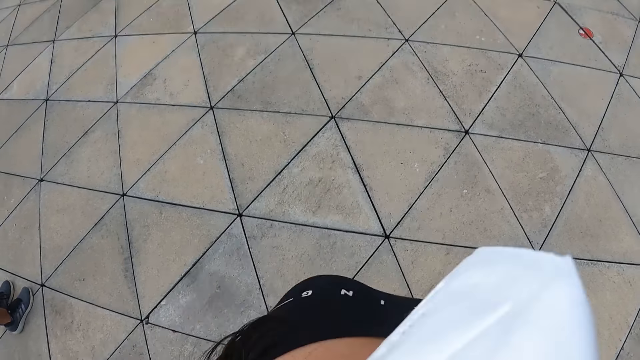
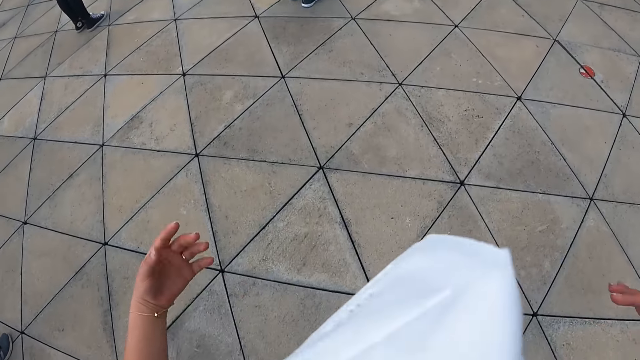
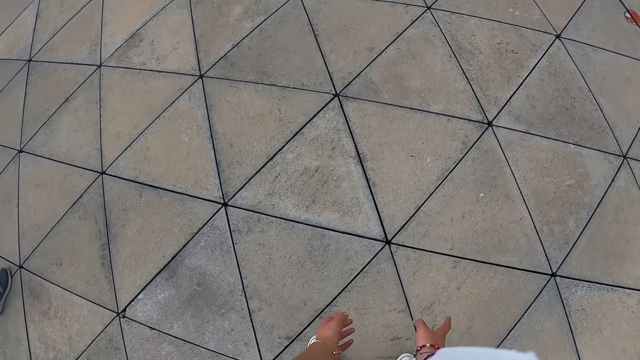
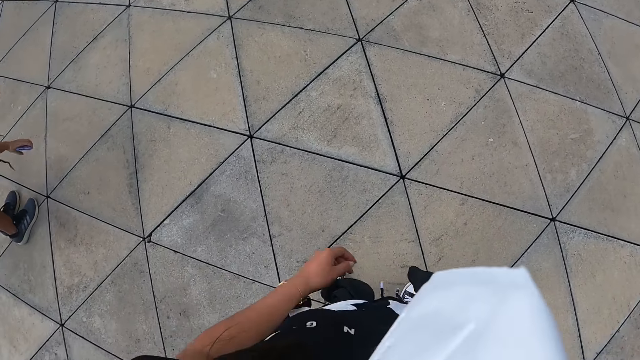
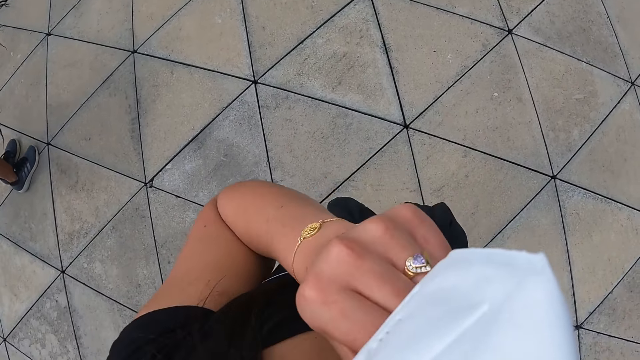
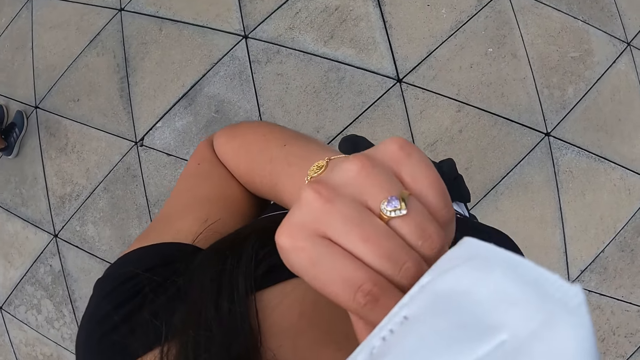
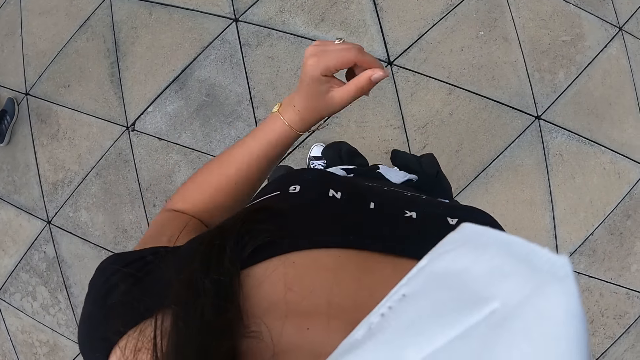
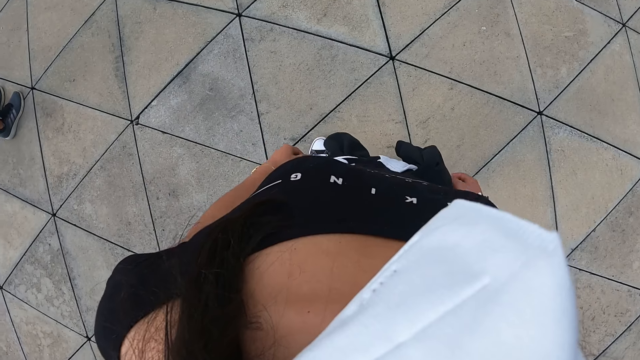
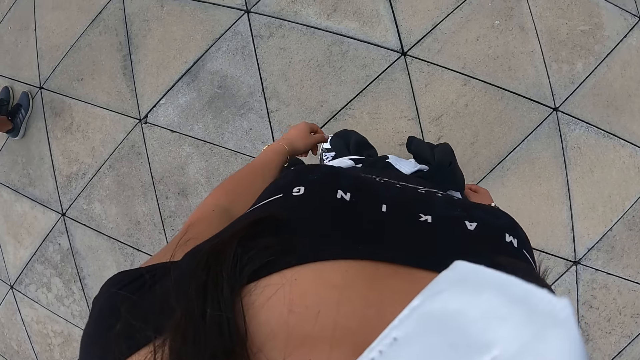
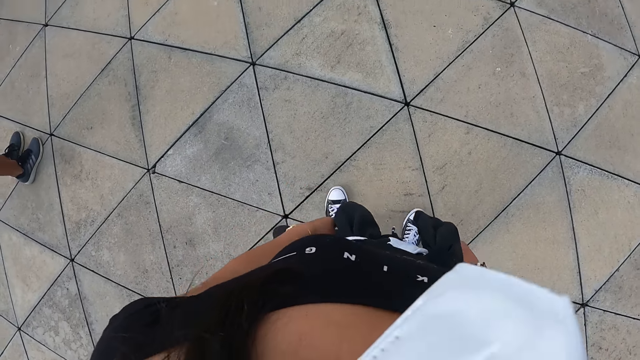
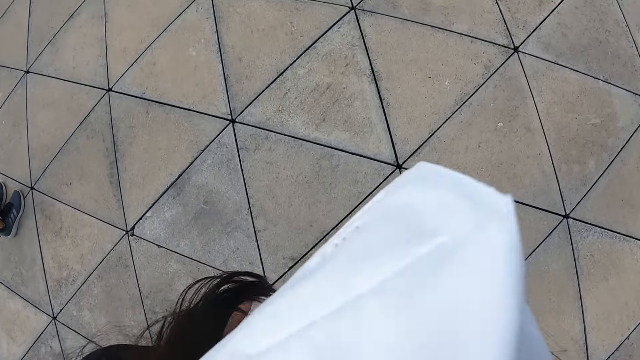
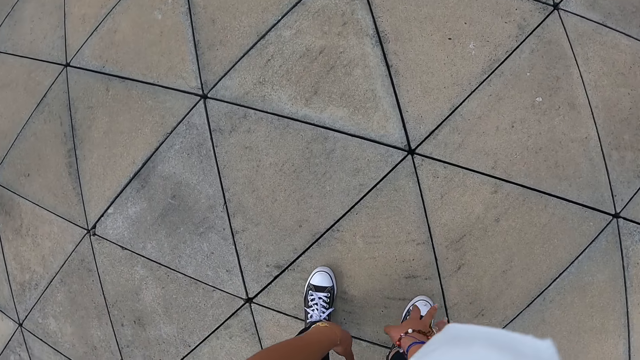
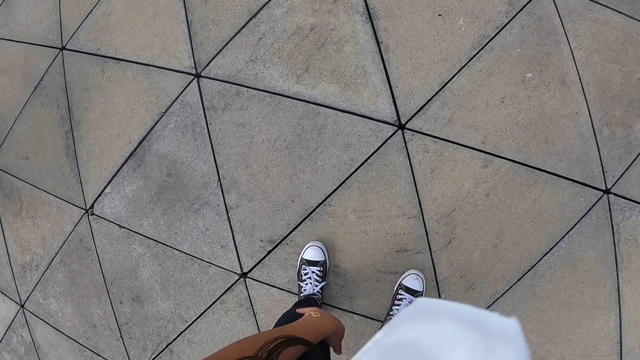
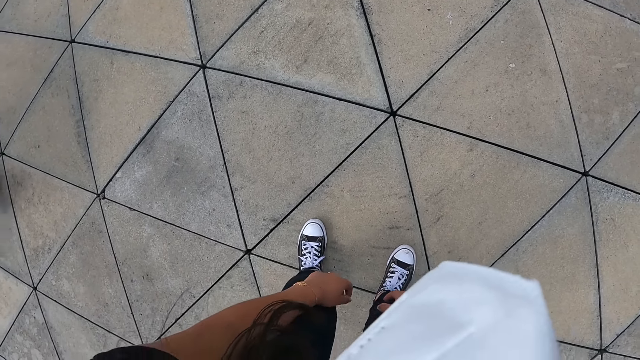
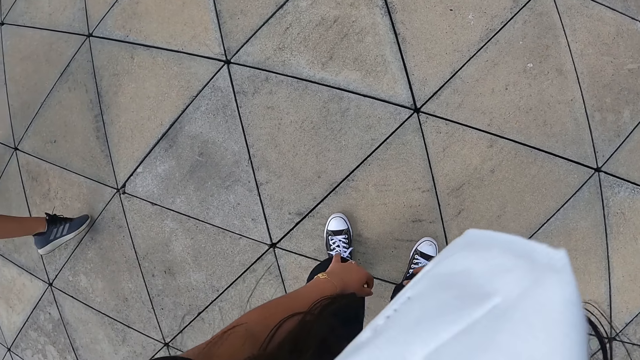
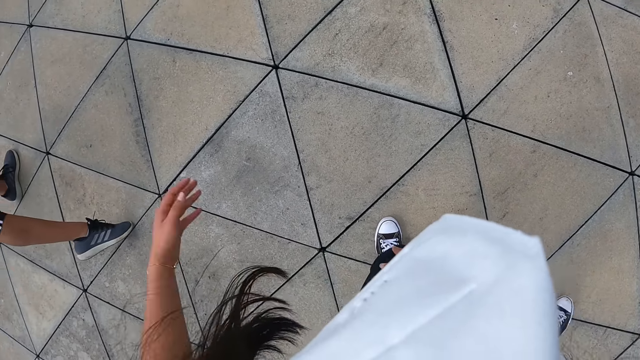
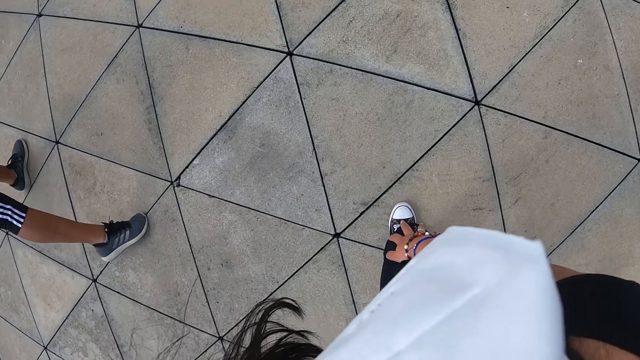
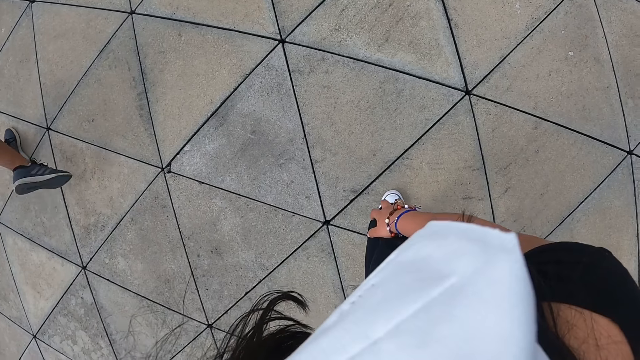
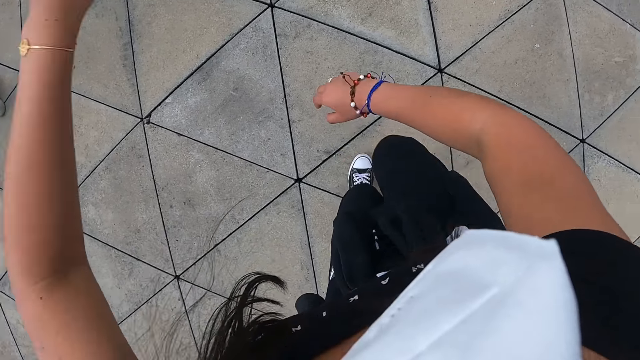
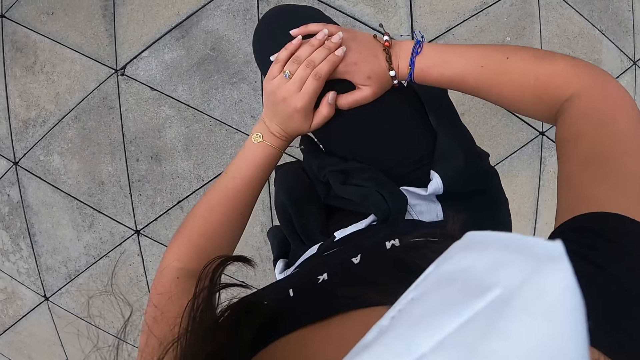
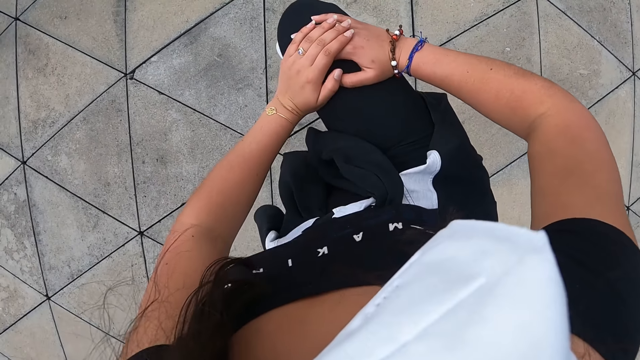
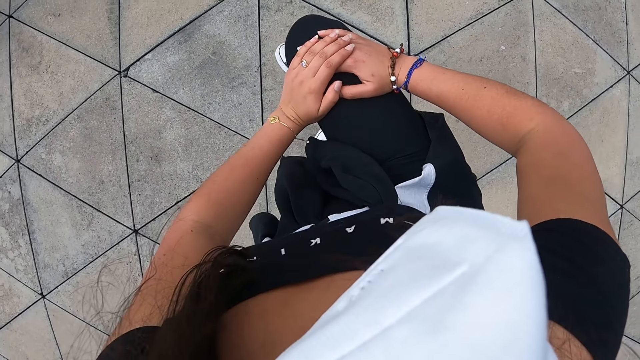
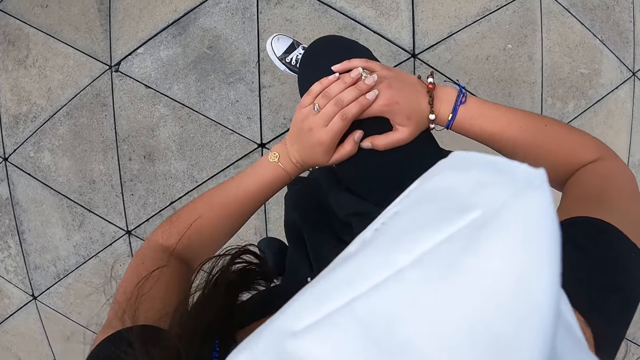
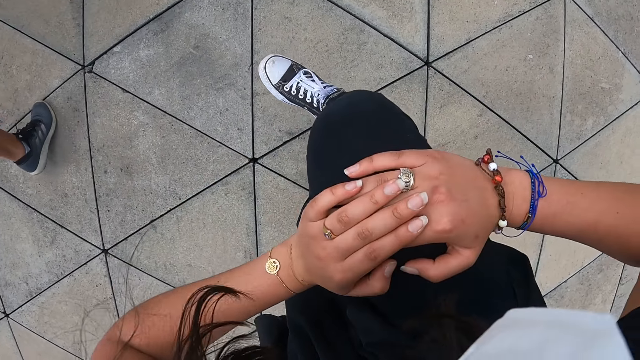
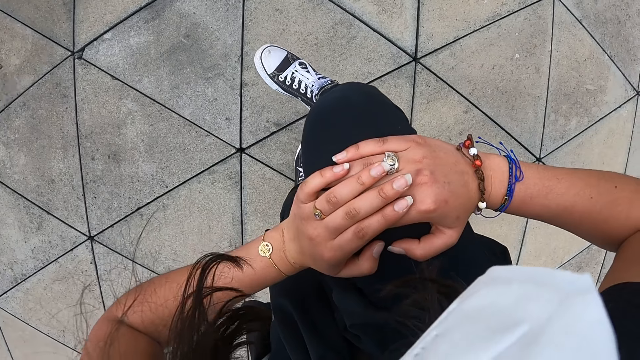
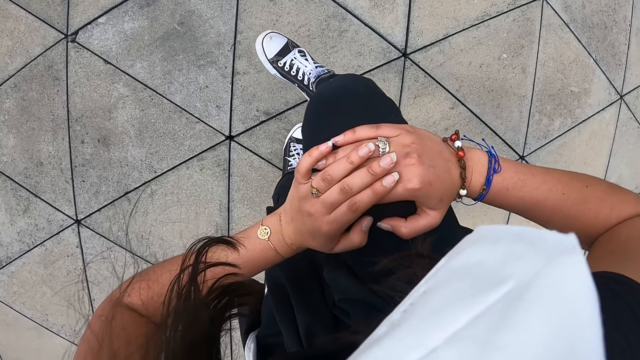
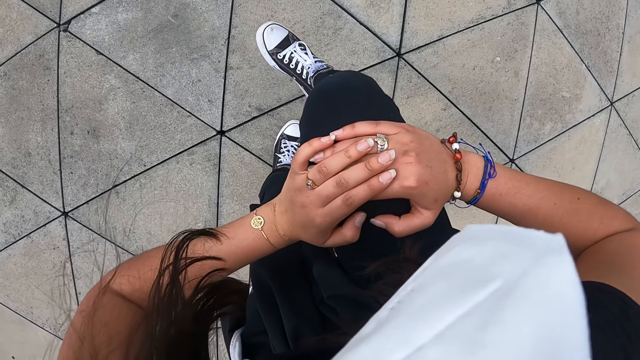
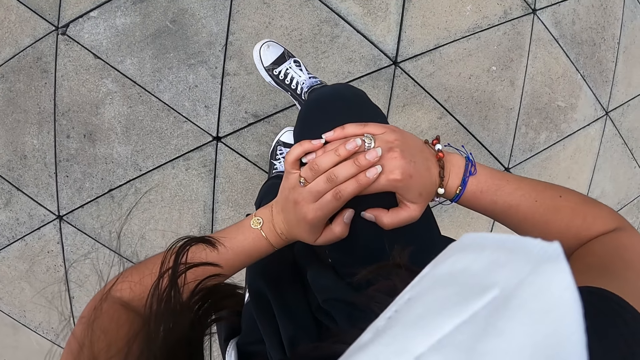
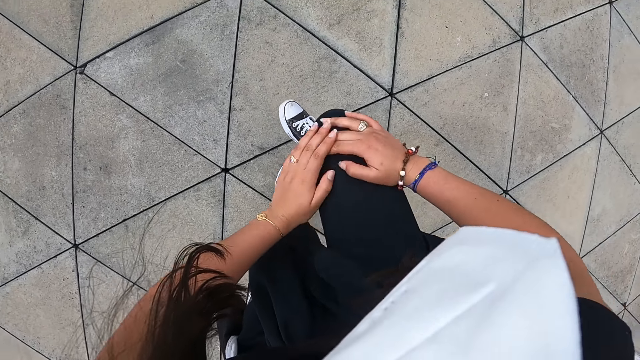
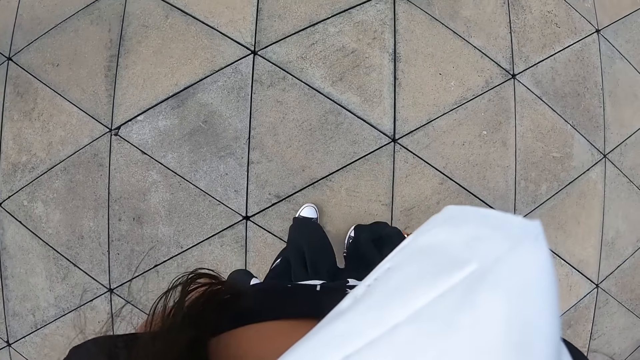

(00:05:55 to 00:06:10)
The camera wearer moves her hands. She raises her left hand towards her face. She lowers her left hand. She rehearses for a dance. She lifts her left hand. She lifts her right leg.

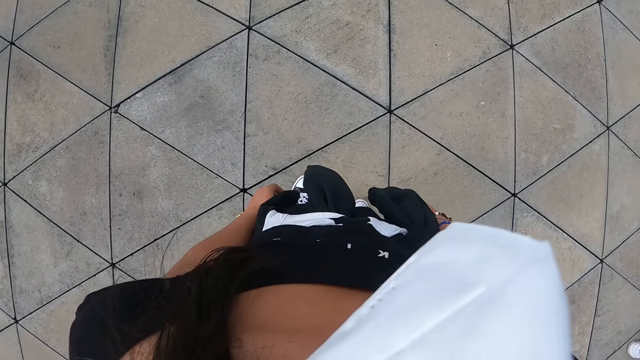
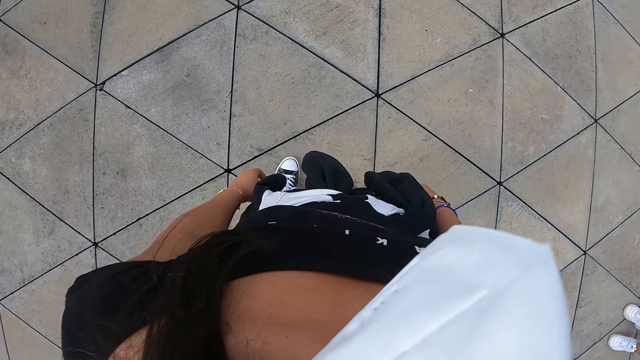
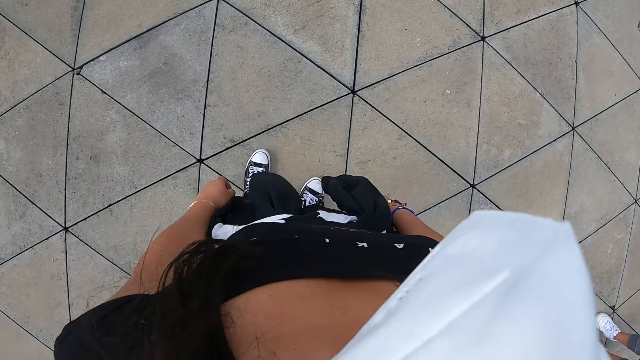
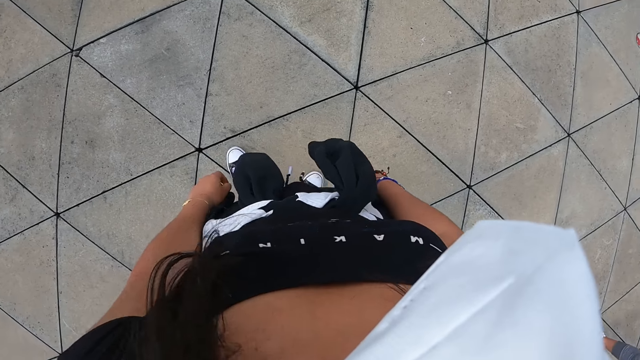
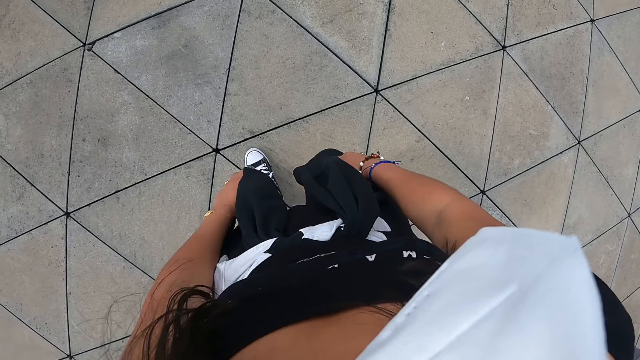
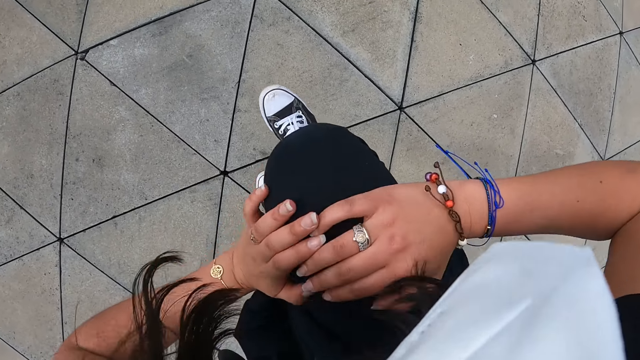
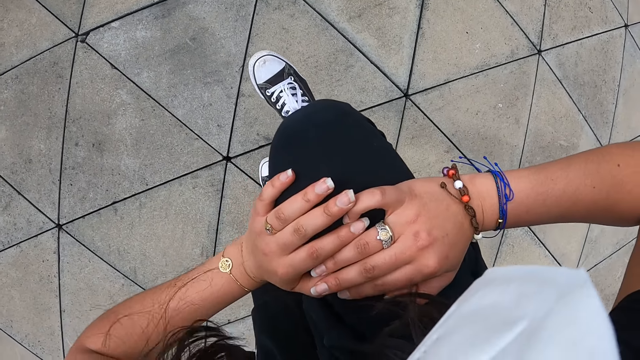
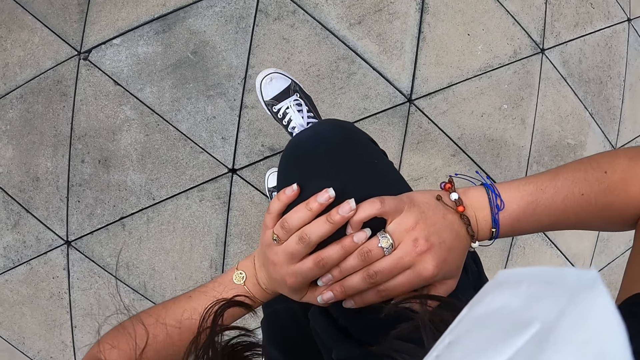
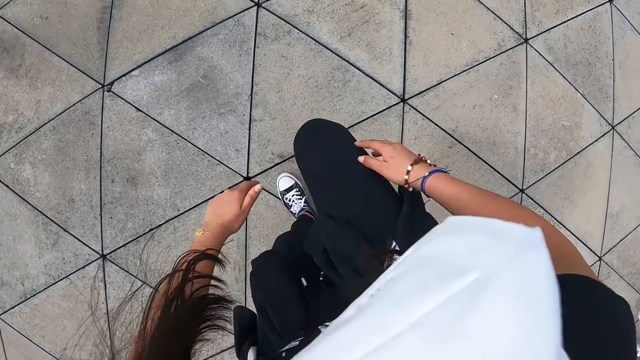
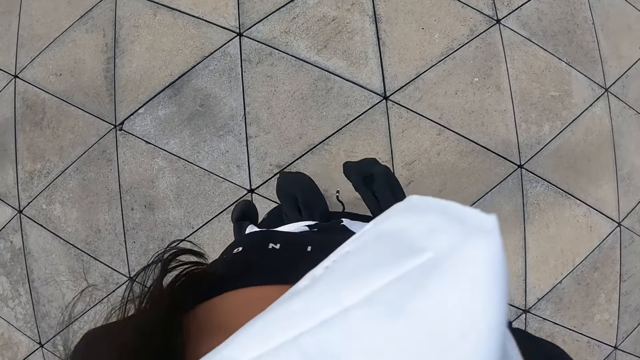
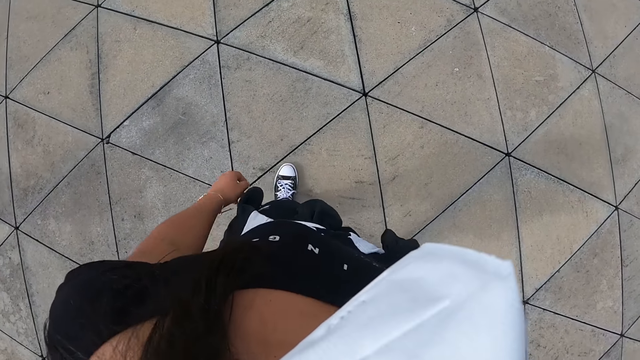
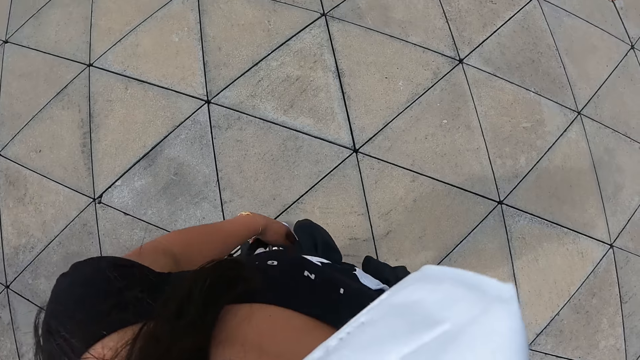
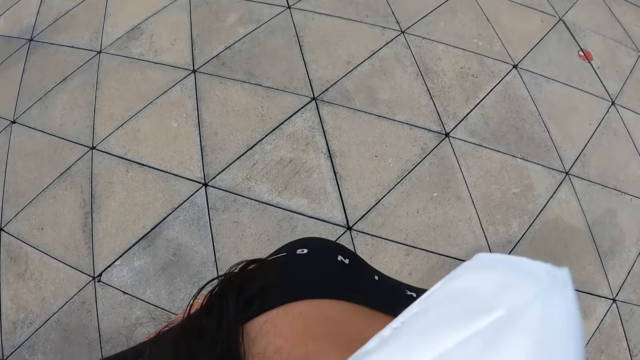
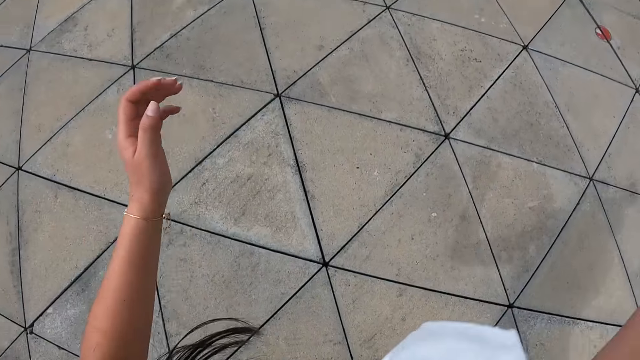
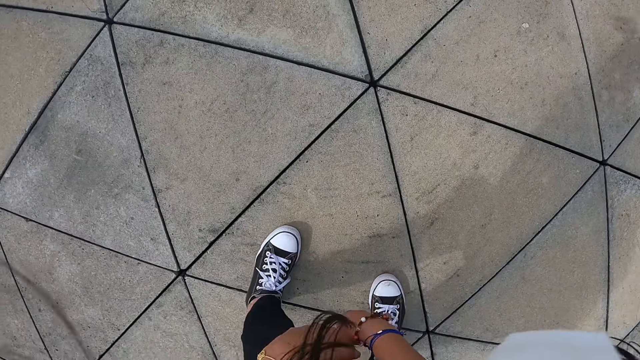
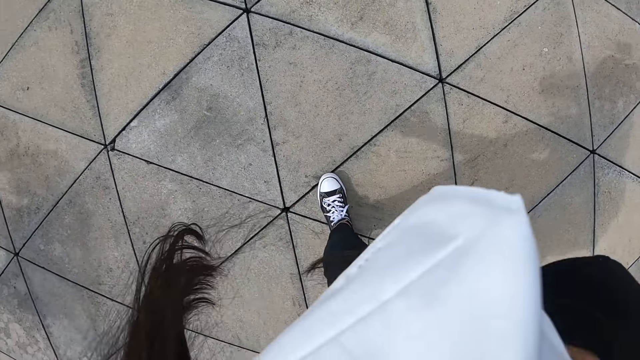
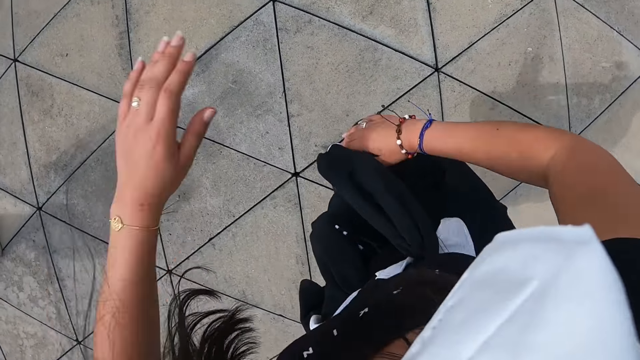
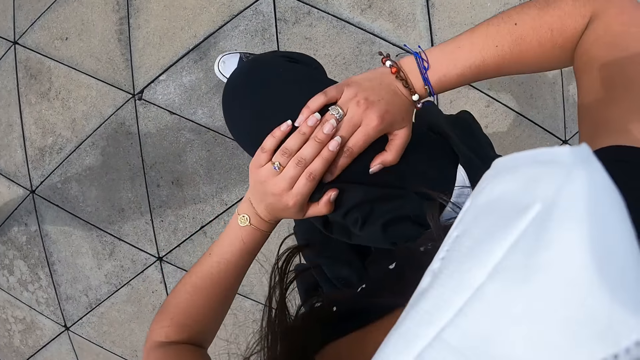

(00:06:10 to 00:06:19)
The camera wearer lifts her right leg. She bends down.
